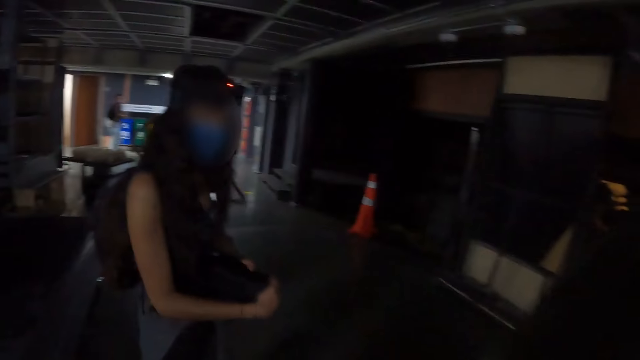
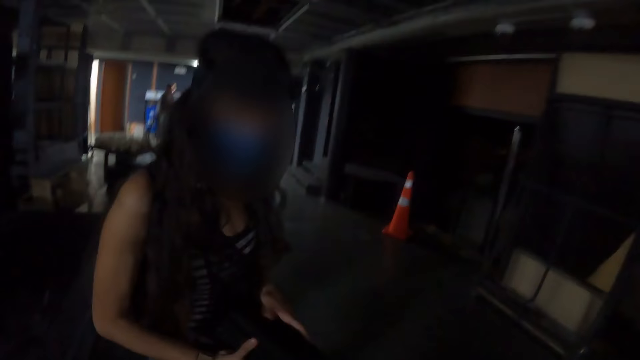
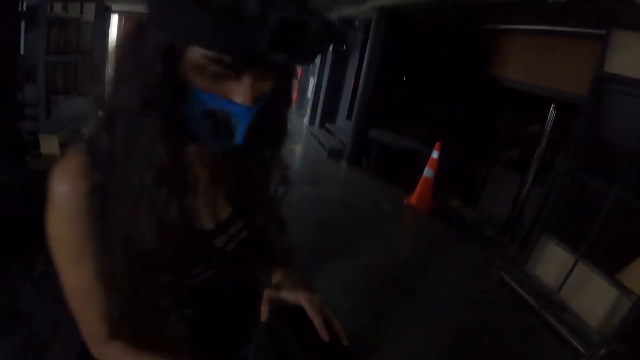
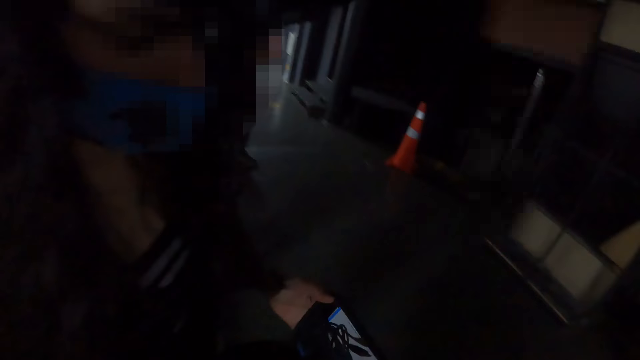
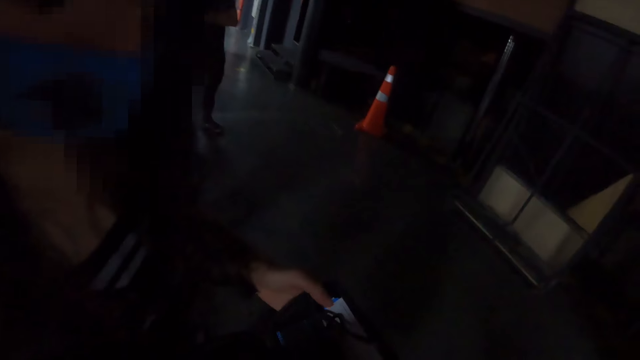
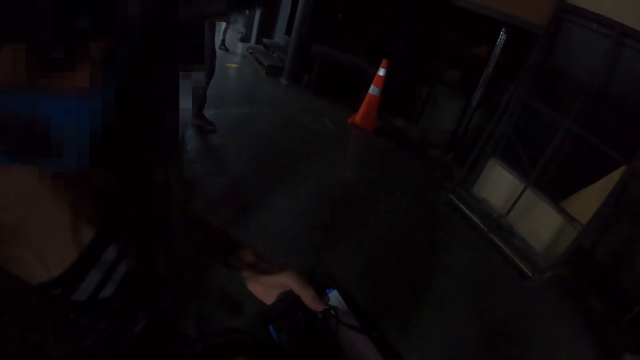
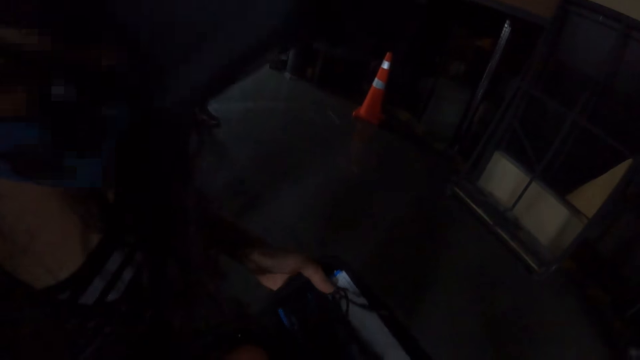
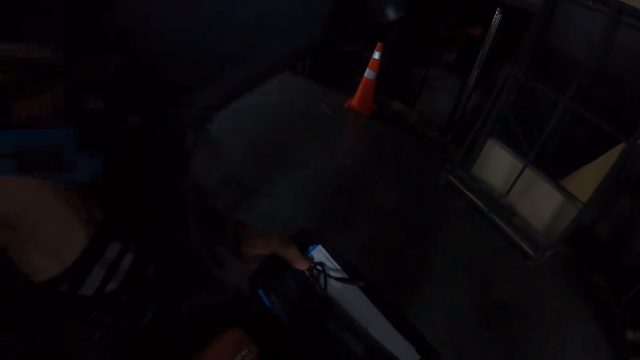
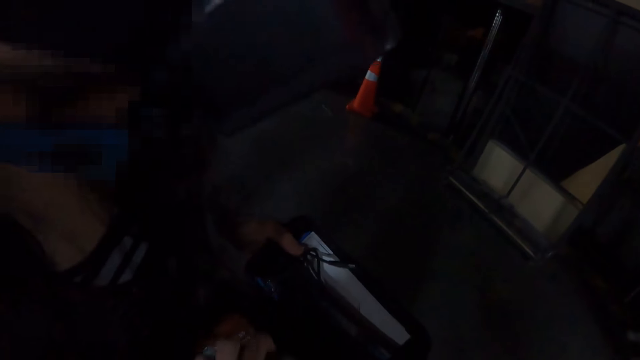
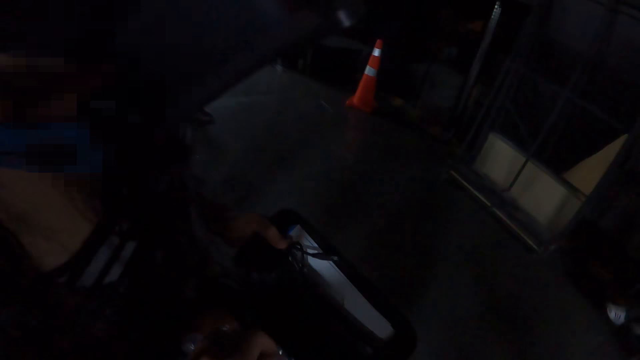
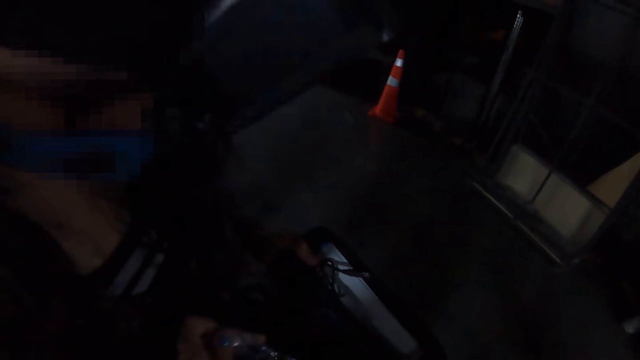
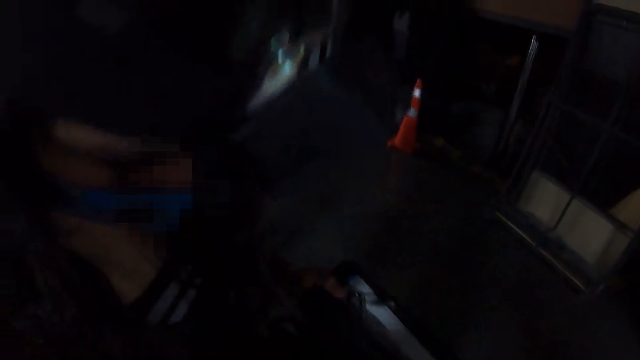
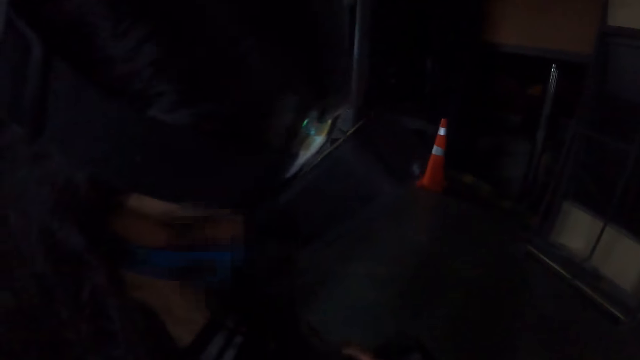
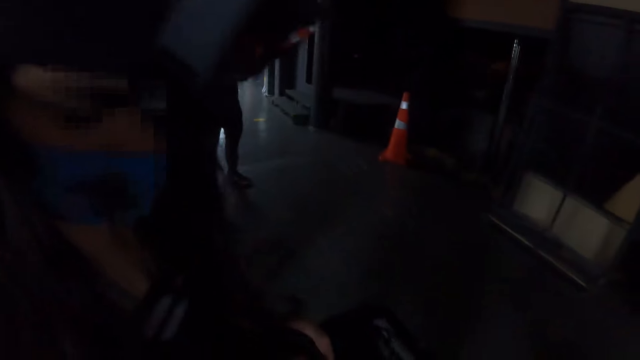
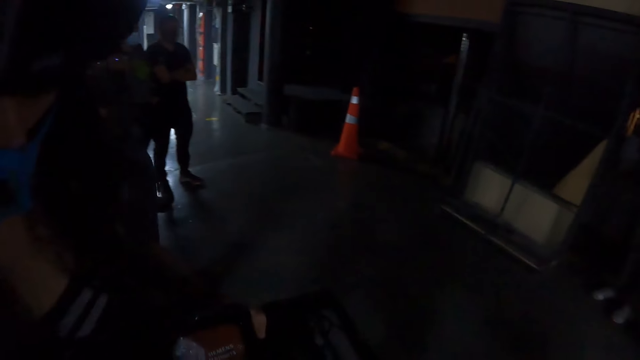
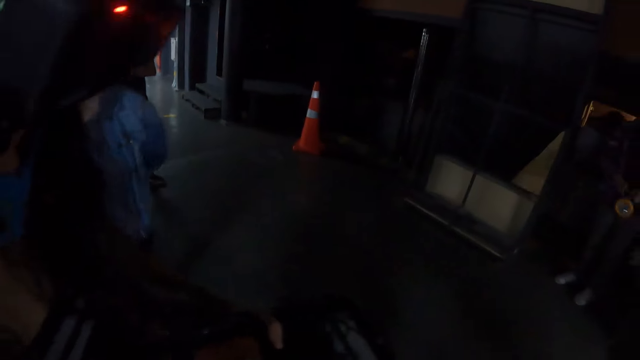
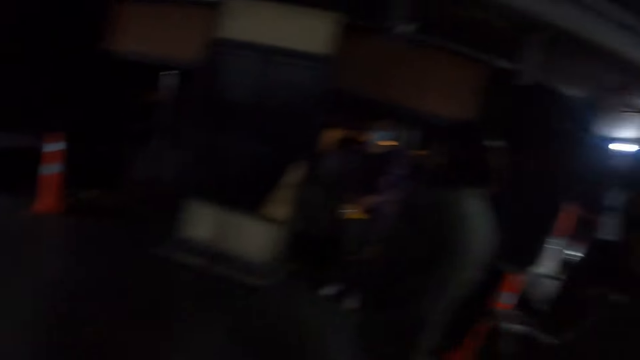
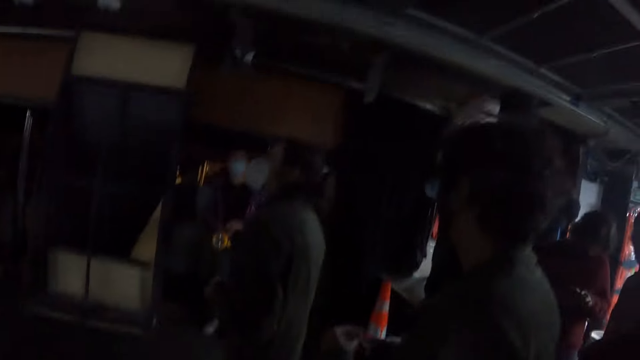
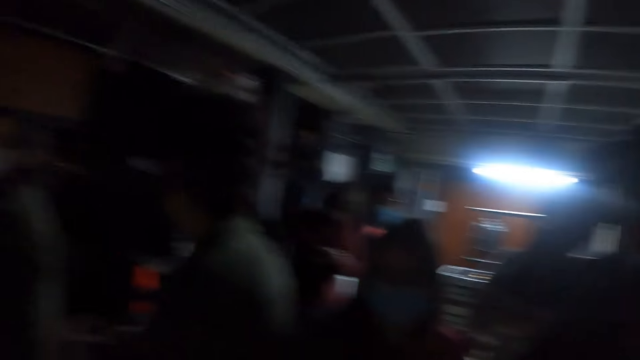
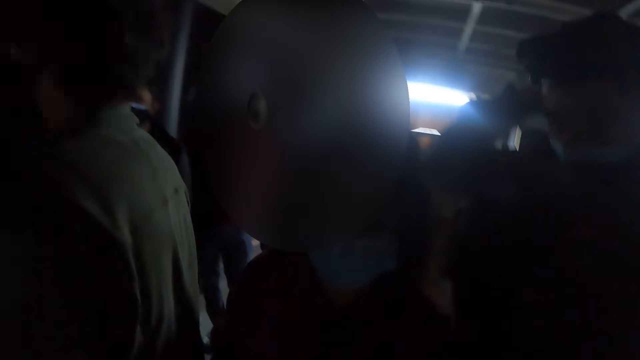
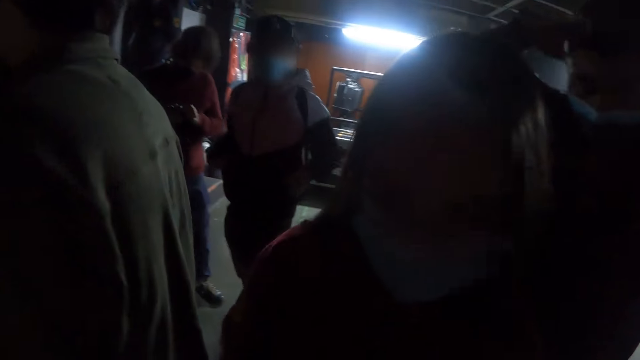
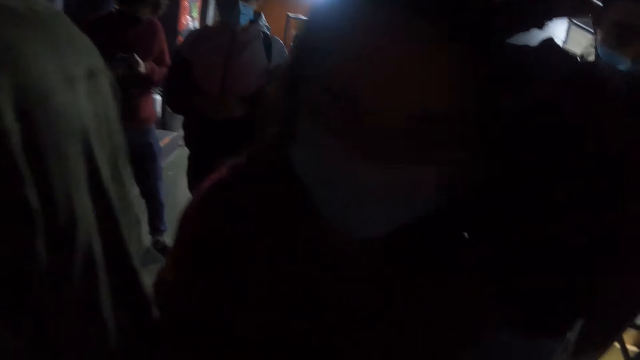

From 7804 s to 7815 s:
A woman browses her phone.

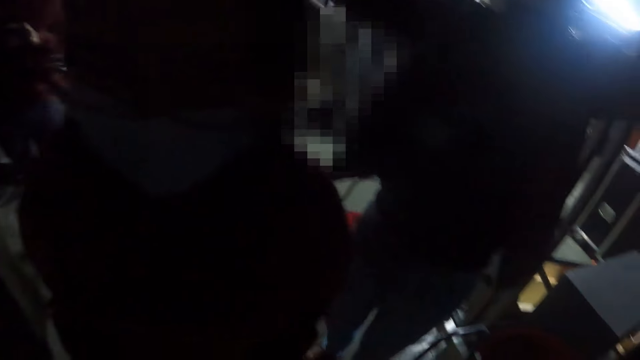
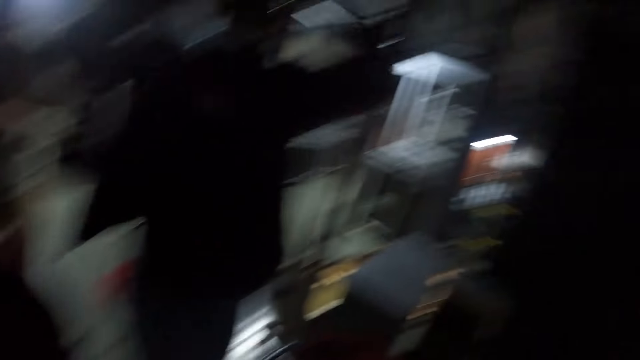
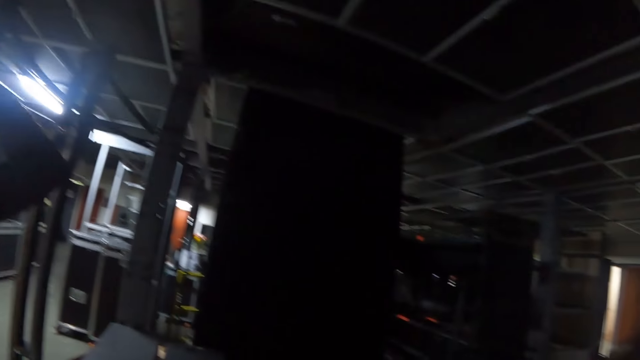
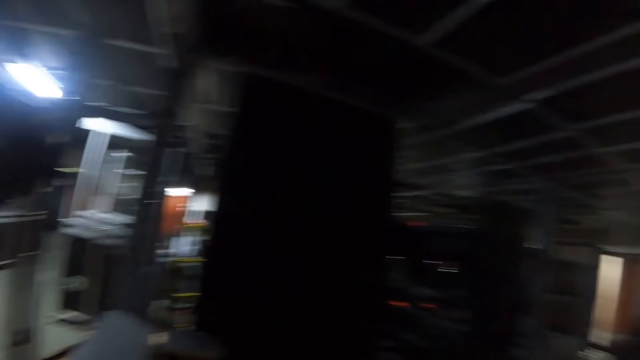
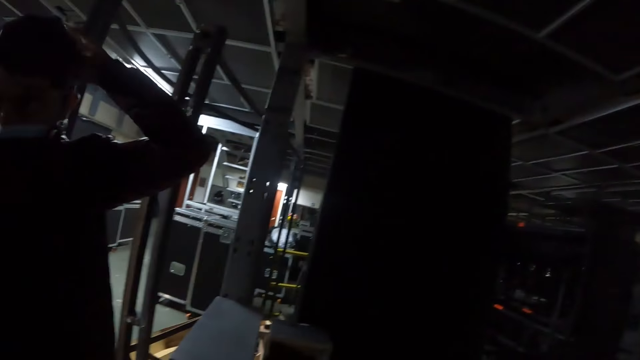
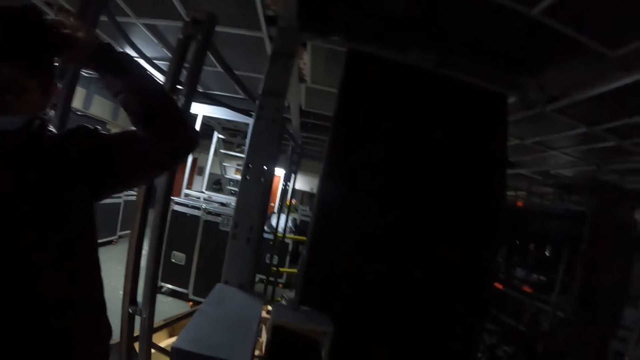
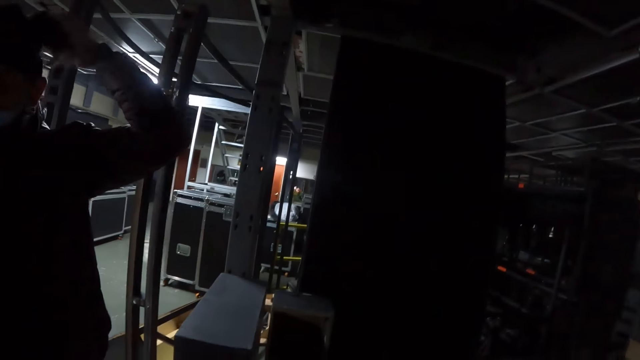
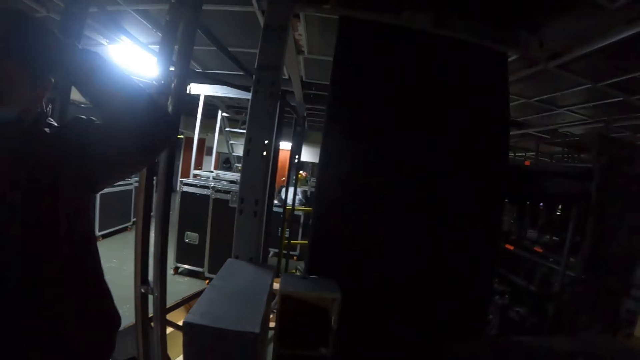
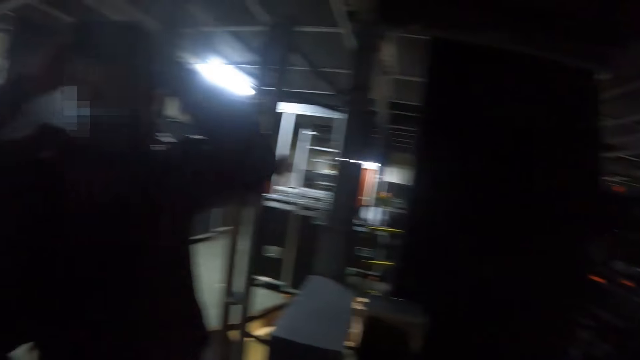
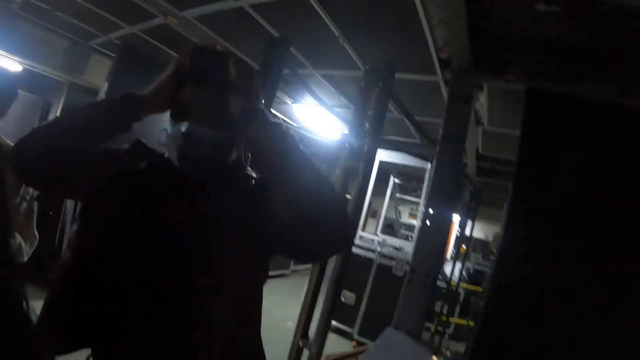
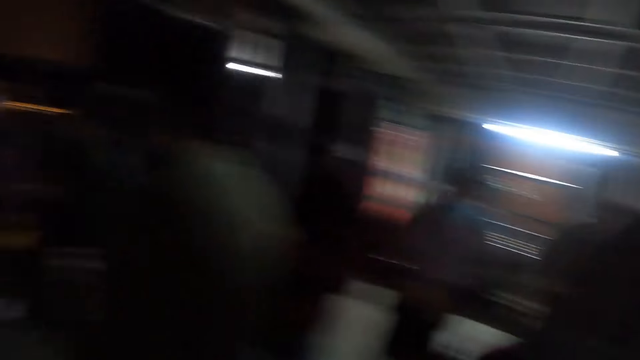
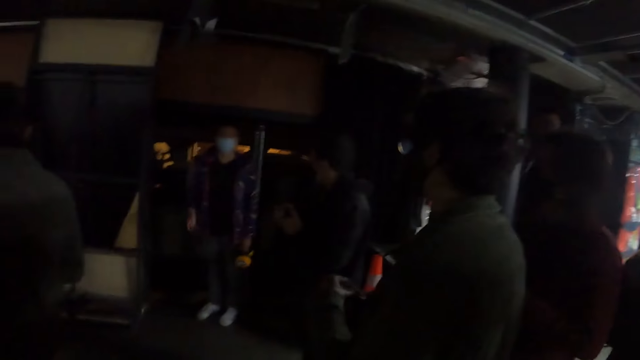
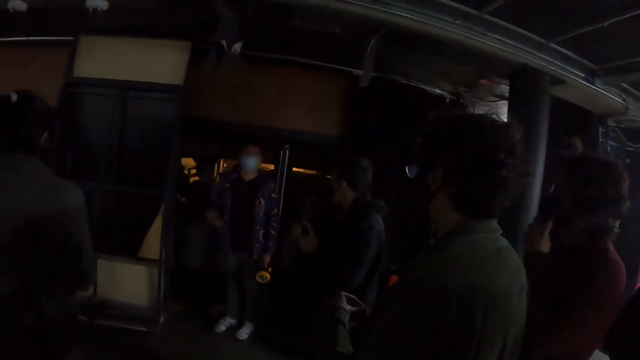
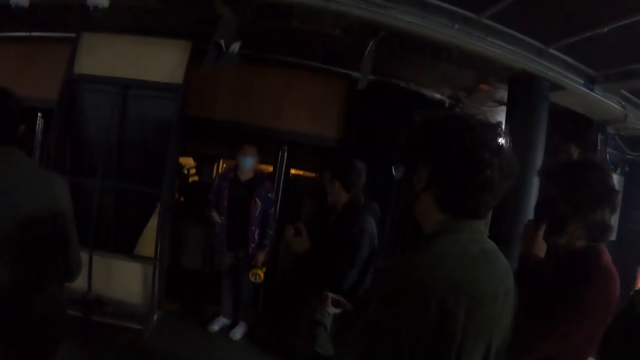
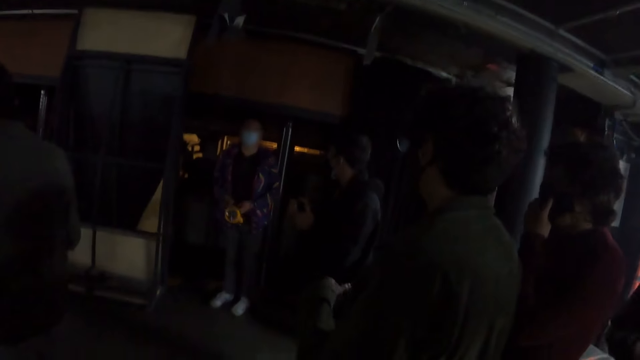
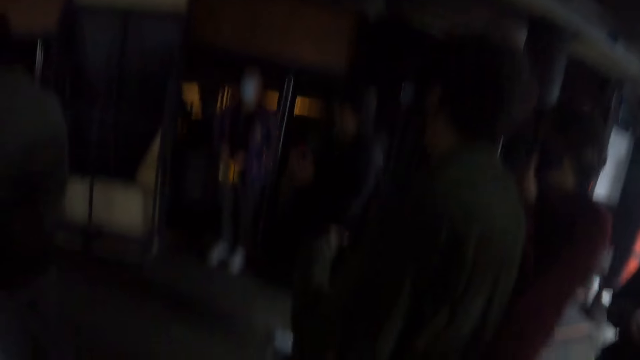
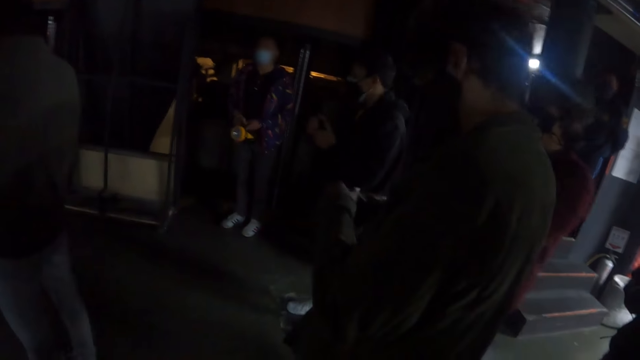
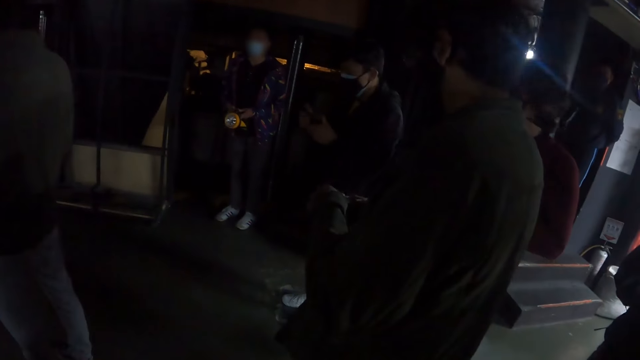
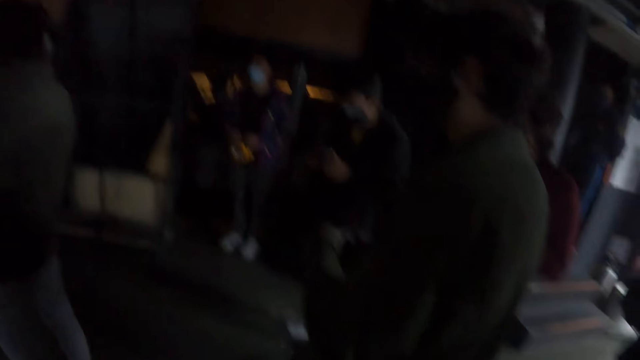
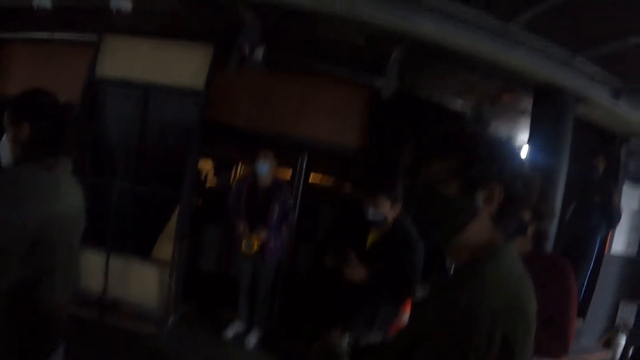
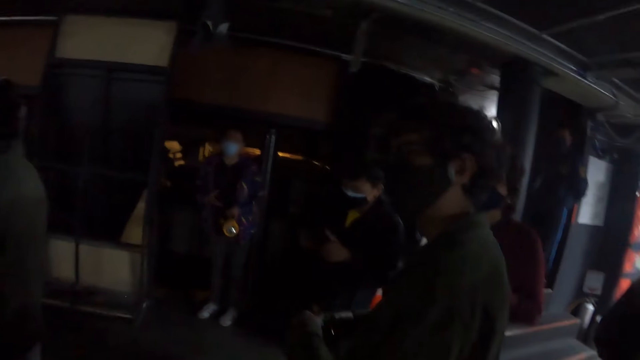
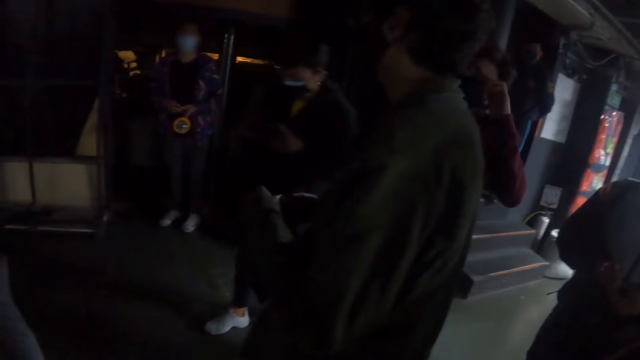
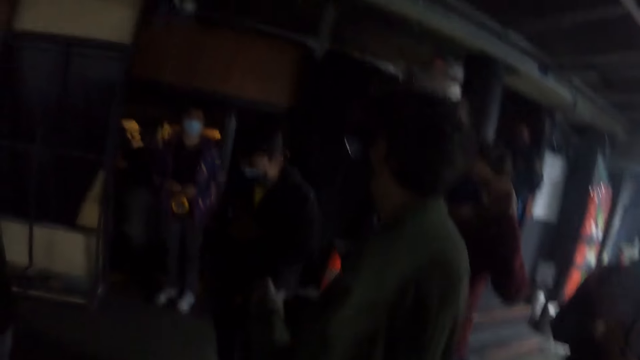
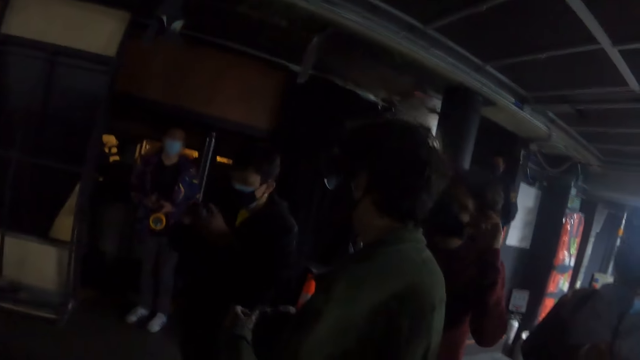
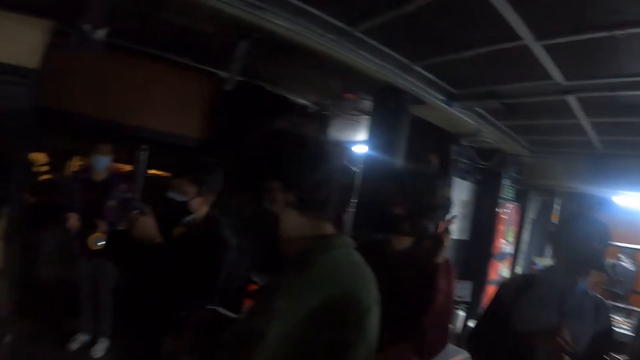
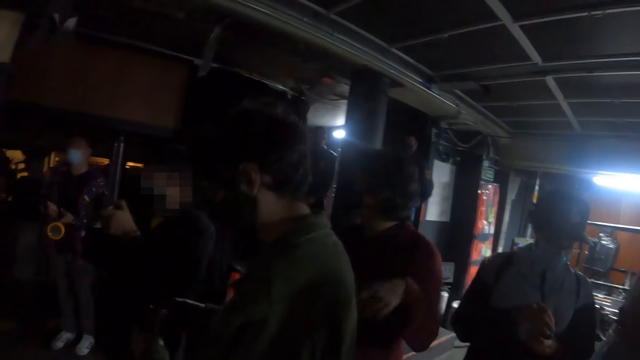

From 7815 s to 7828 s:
A man holds his head.
